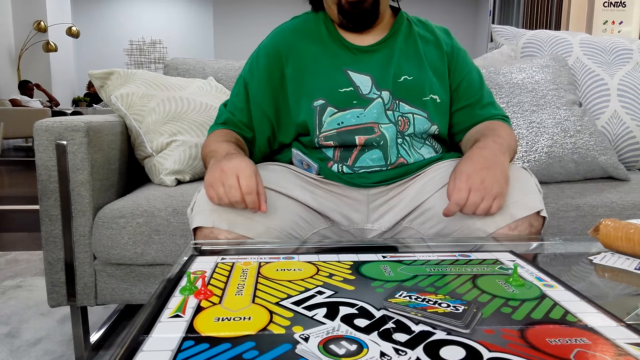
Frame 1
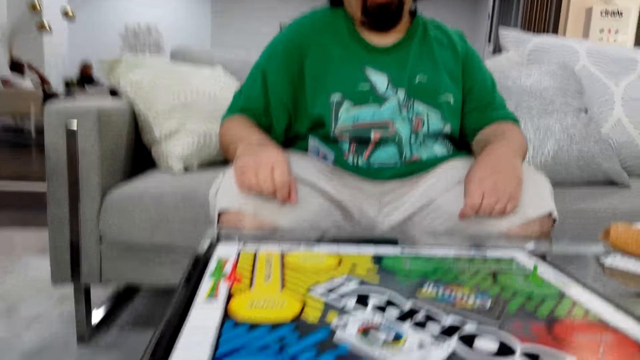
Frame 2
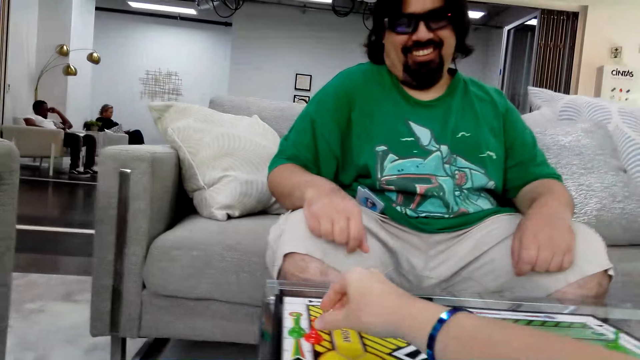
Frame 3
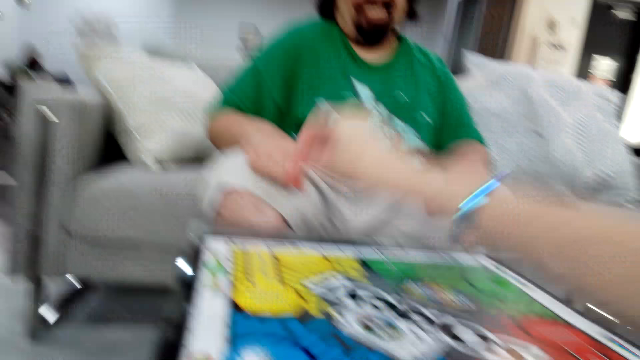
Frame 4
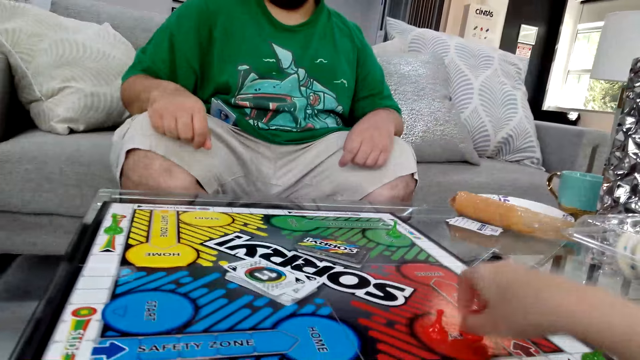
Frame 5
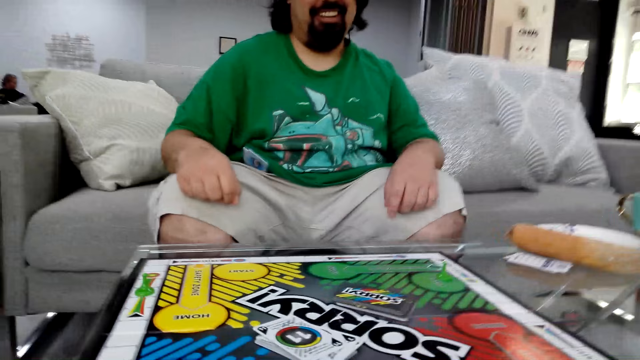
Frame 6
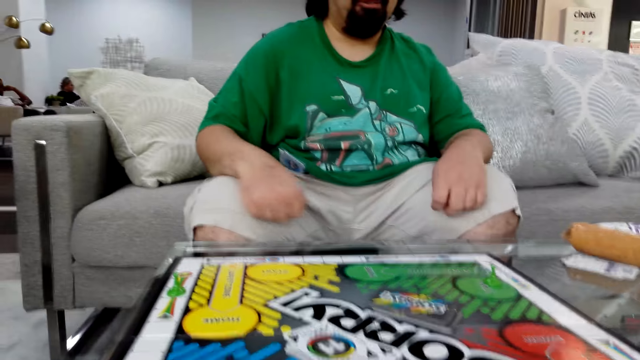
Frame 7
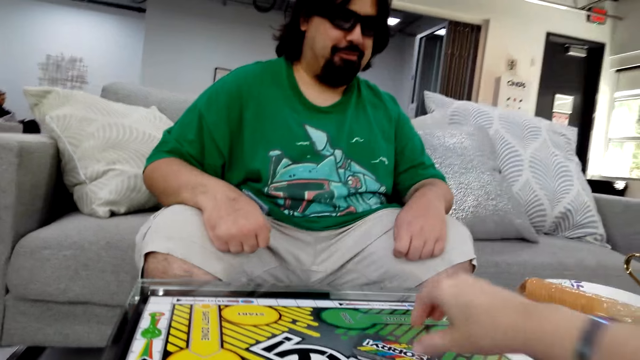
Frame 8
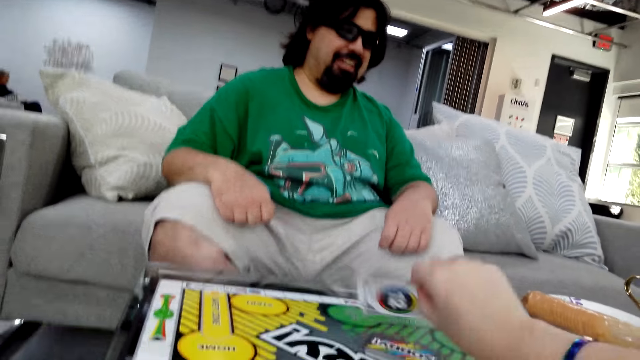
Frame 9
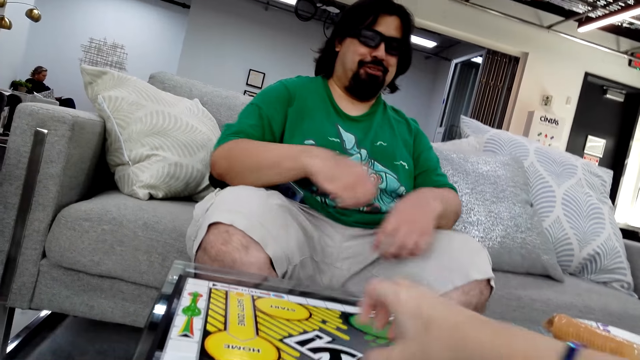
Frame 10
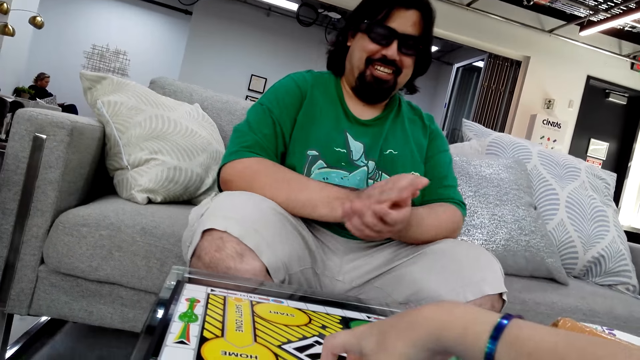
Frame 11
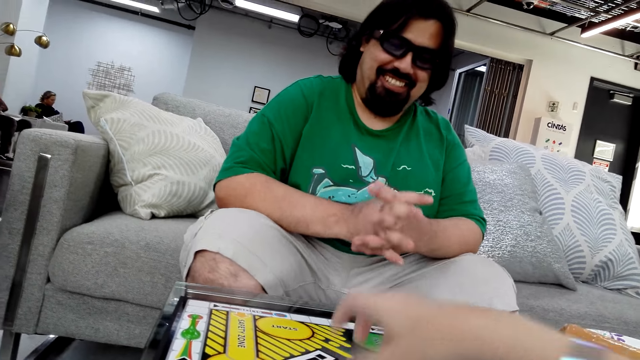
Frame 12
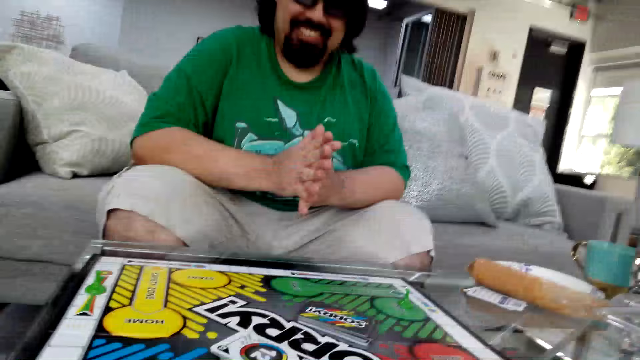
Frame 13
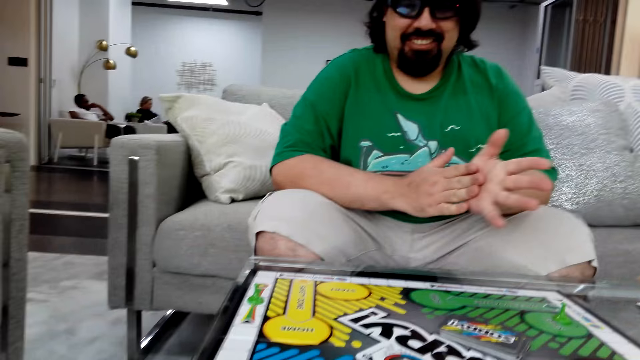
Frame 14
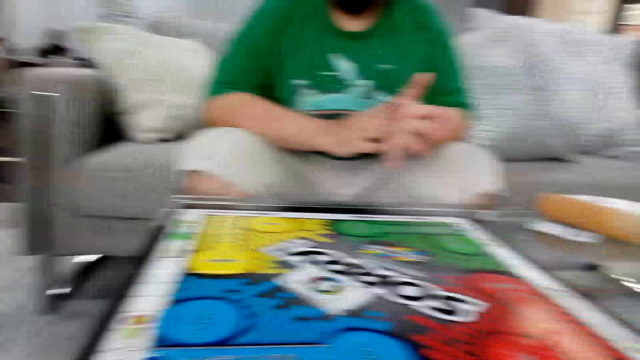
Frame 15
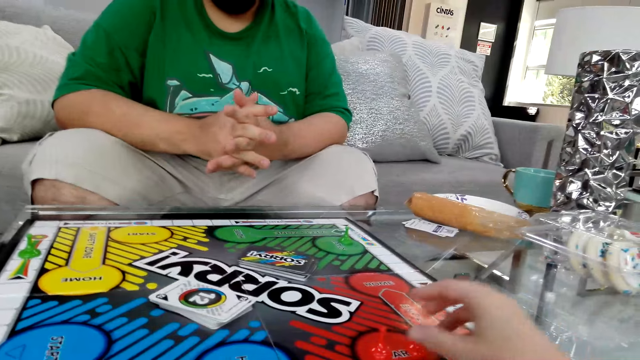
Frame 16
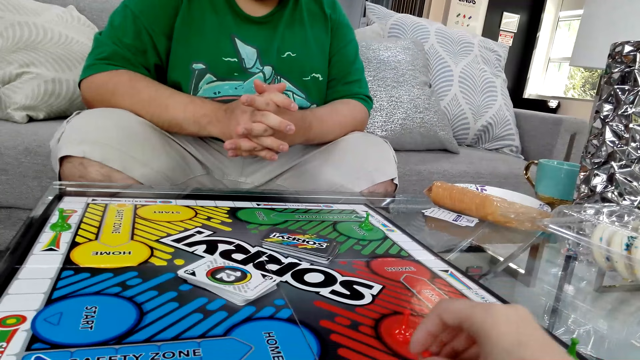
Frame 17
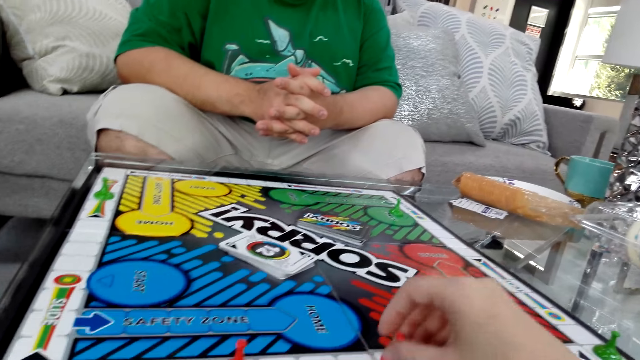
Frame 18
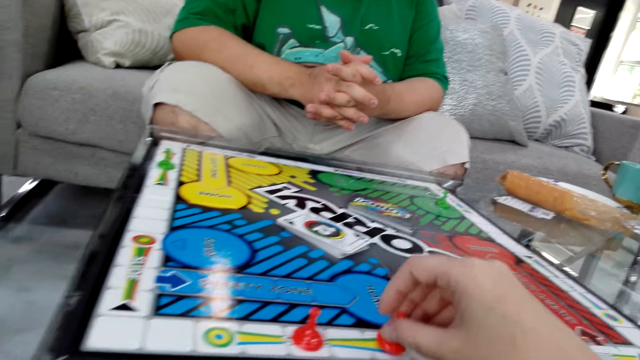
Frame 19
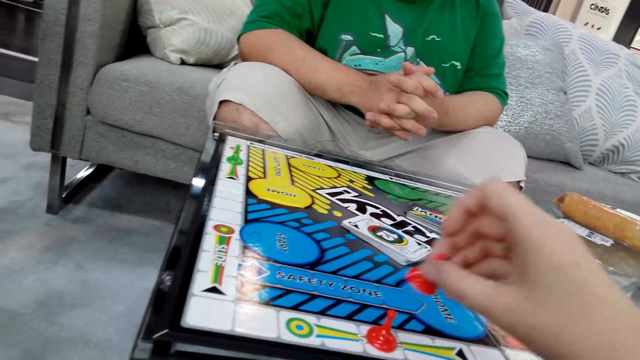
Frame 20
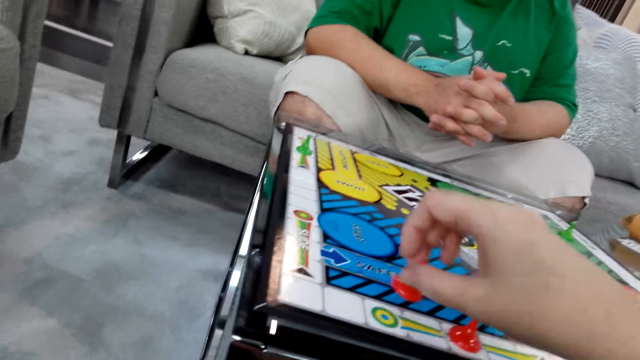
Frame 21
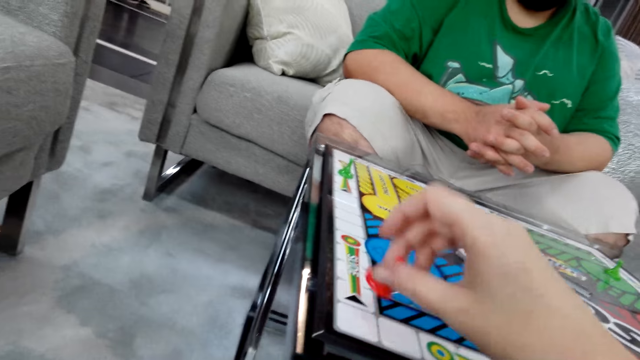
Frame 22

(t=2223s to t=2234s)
The camera wearer talks. A man laughs. The camera wearer picks up a board game piece or dice from the table. She puts the board game piece on the table. The man talks. The camera wearer picks up a poker card from the table. She reads the instructions on the card. She takes the dice and moves the dice on the board. She holds a game board piece with her right hand.

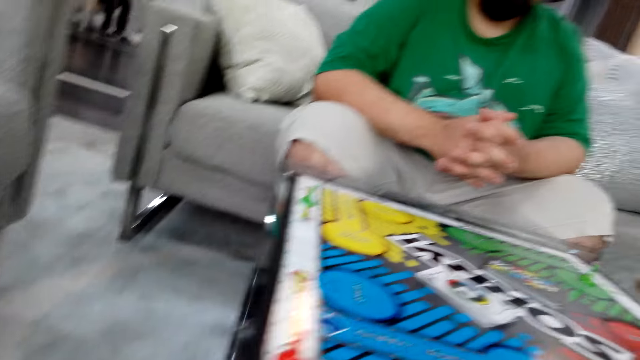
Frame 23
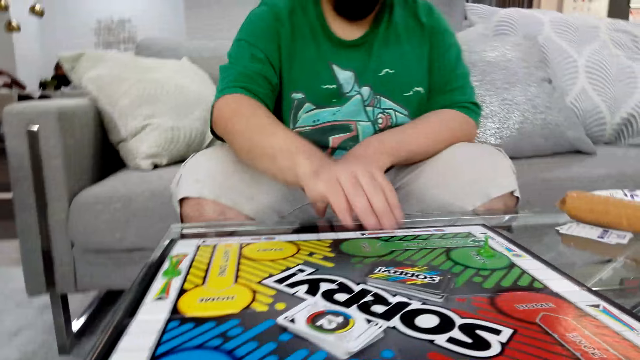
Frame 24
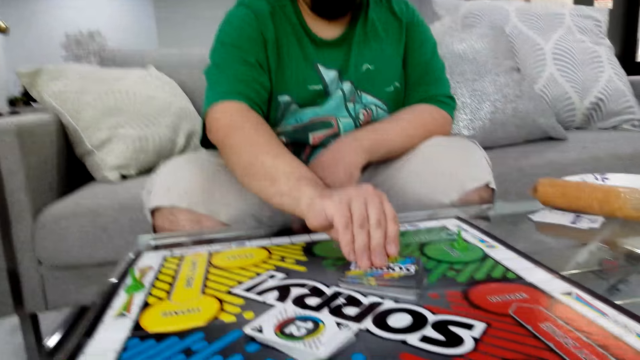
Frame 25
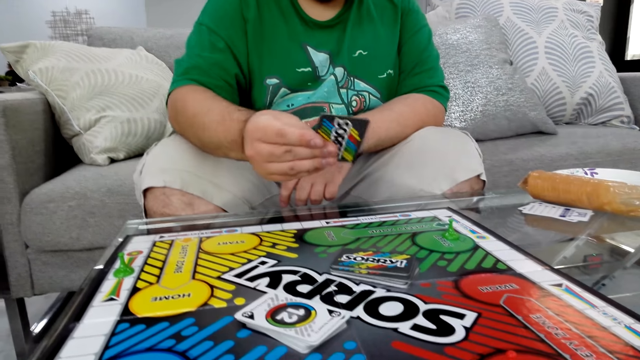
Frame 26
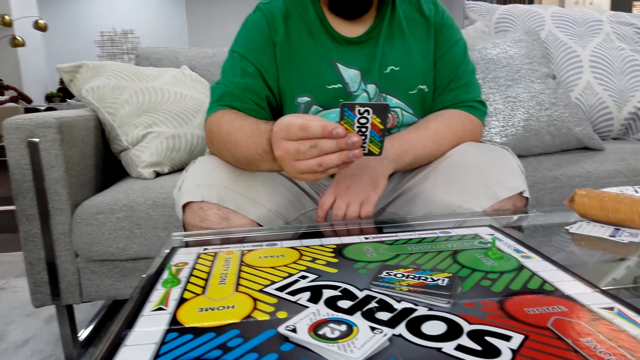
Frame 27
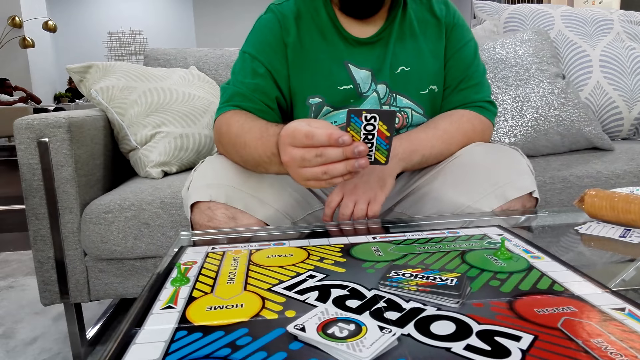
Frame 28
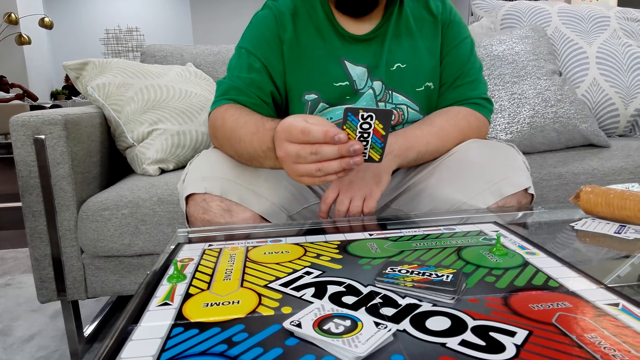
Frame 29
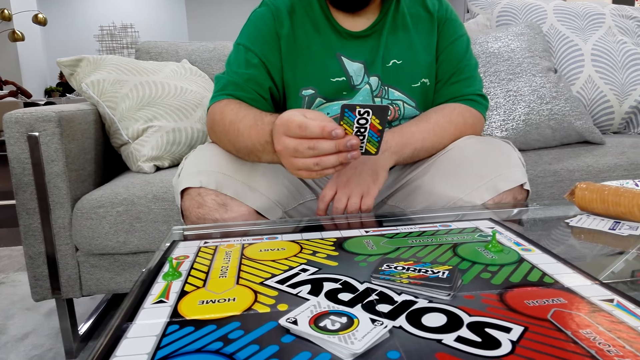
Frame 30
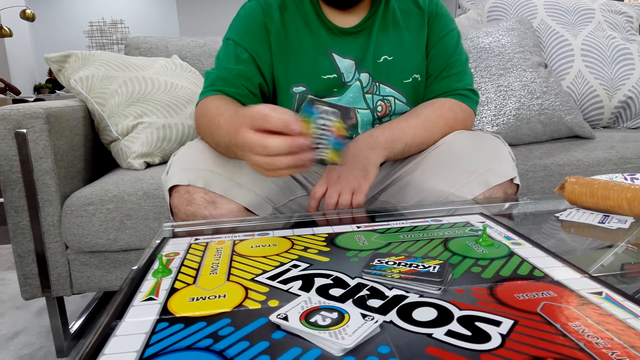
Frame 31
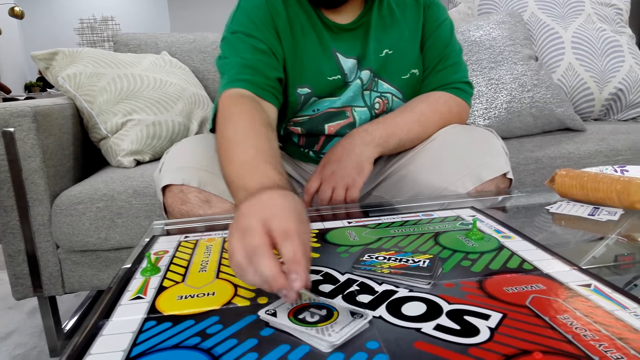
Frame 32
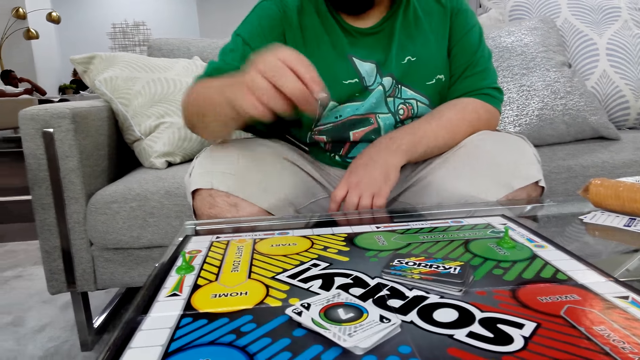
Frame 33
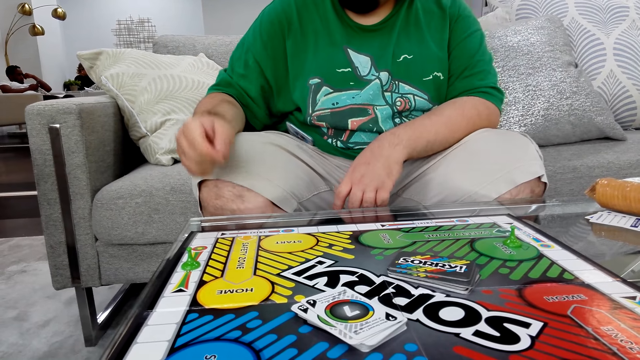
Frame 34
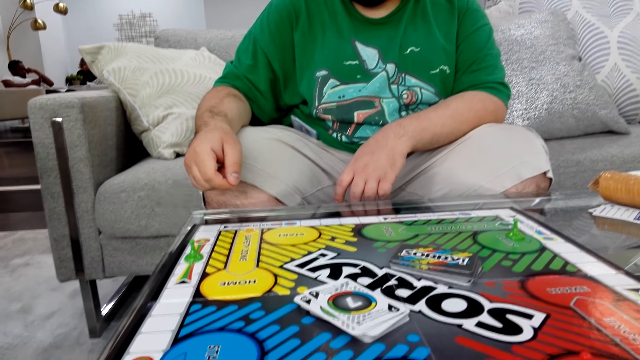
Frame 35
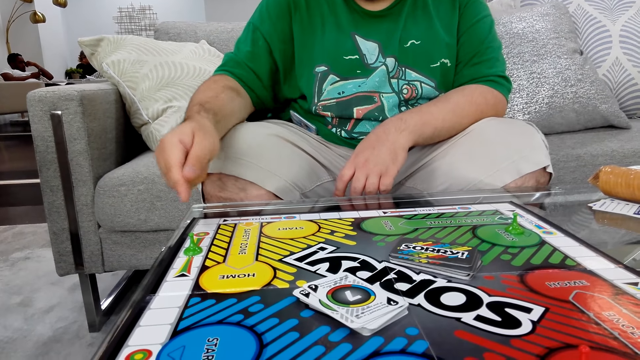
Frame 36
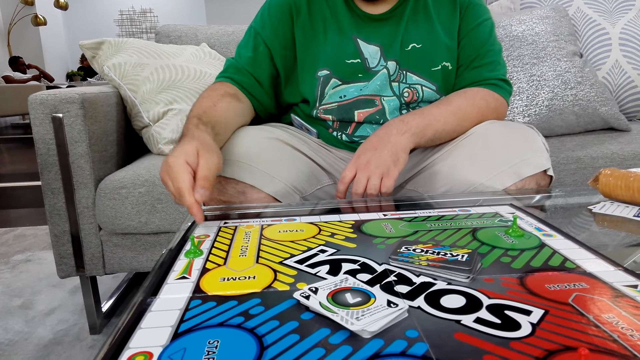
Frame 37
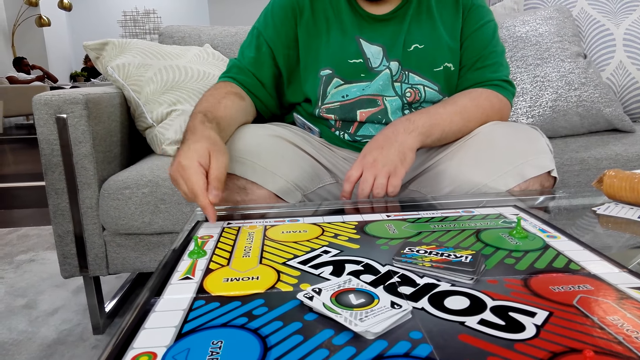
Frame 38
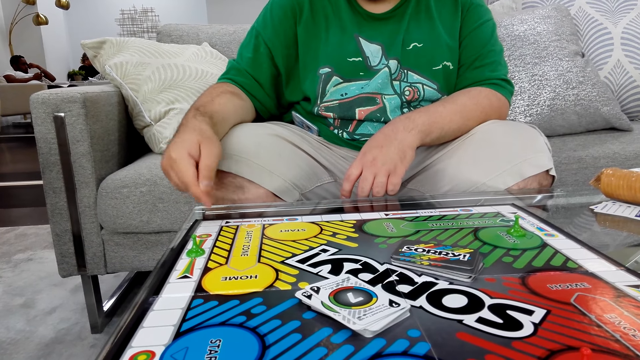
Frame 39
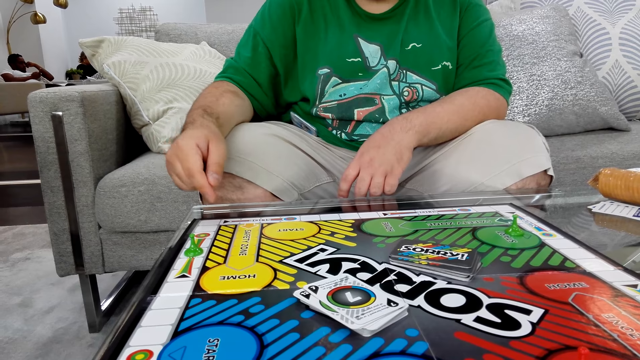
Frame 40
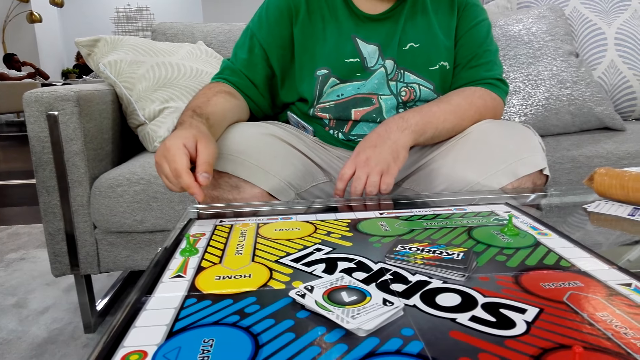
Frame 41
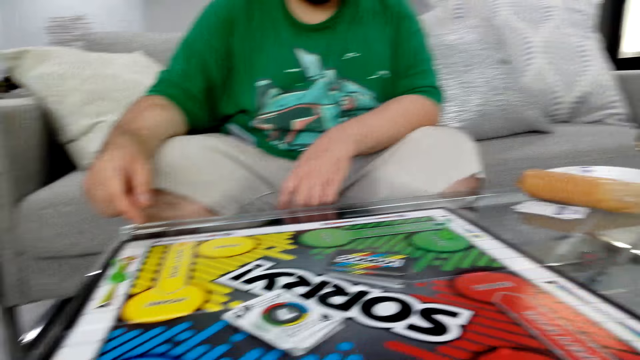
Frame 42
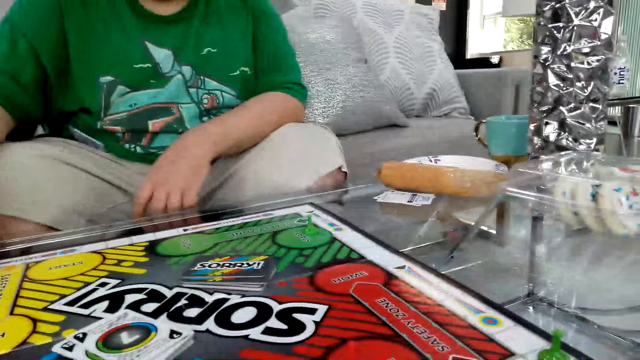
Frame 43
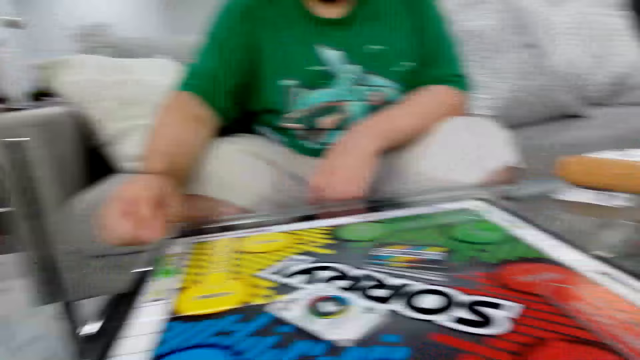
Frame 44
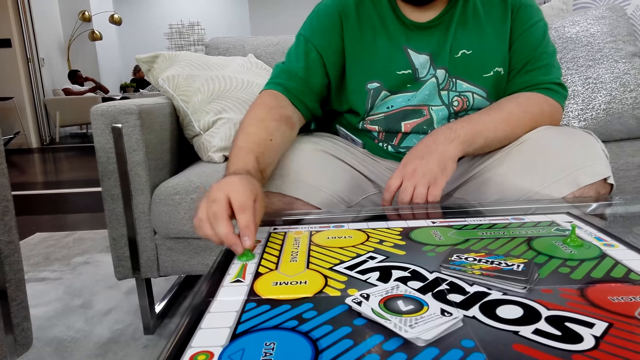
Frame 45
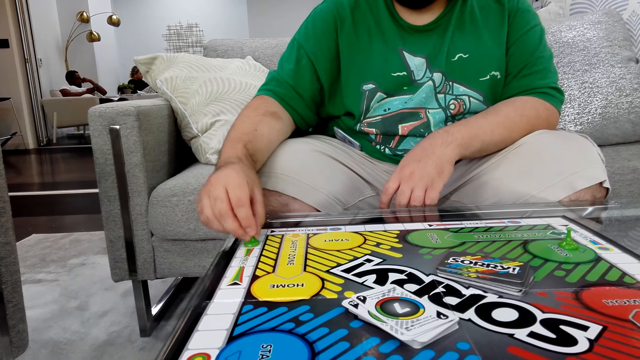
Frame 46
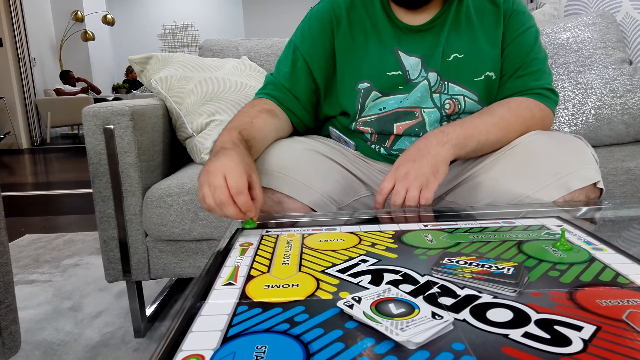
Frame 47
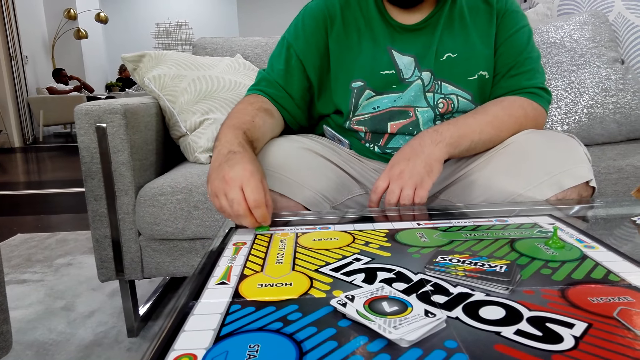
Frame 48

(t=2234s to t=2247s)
The camera wearer puts the dice on the board. A man talks. The man picks up a poker card from the table and reads the instructions on the card. The man puts down the poker card on the board. The man moves his figure on the board. The man takes the dice. The man holds a game board piece with his right hand. The man moves the dice on the board.
